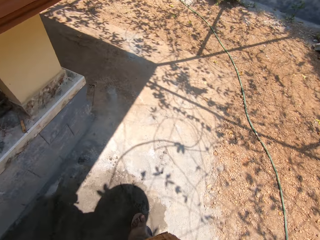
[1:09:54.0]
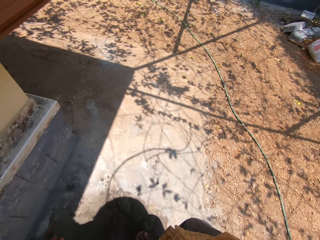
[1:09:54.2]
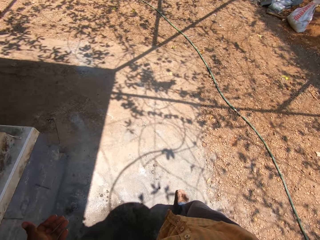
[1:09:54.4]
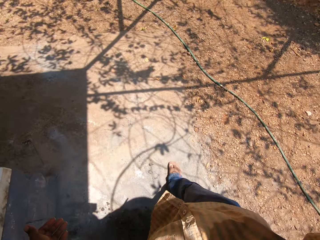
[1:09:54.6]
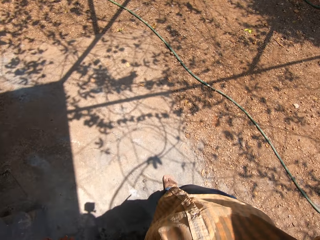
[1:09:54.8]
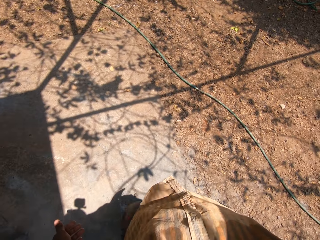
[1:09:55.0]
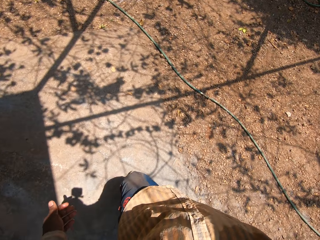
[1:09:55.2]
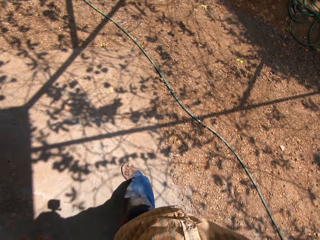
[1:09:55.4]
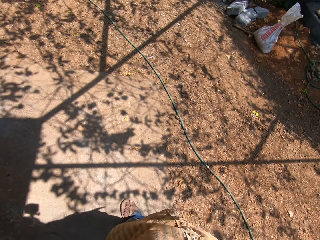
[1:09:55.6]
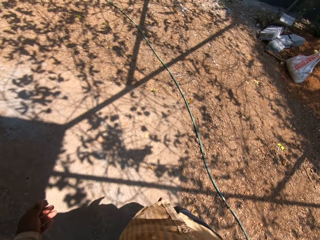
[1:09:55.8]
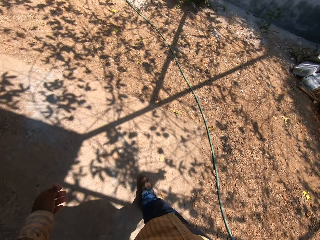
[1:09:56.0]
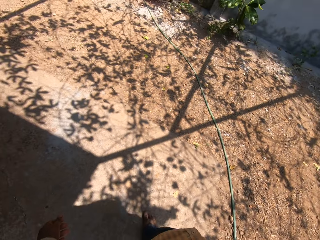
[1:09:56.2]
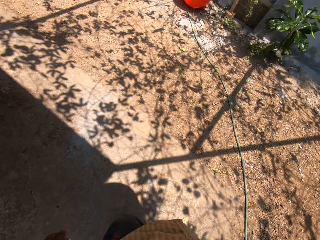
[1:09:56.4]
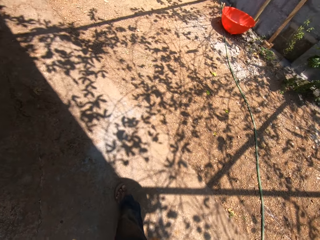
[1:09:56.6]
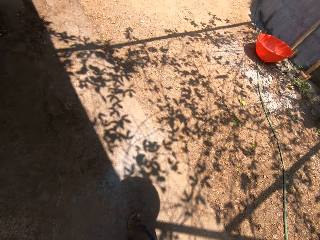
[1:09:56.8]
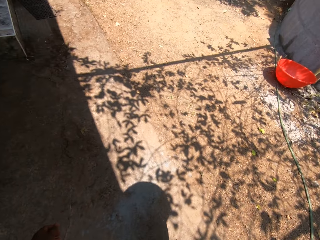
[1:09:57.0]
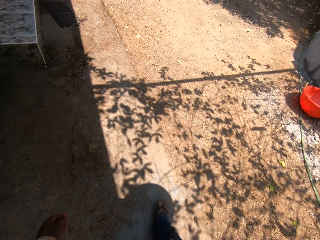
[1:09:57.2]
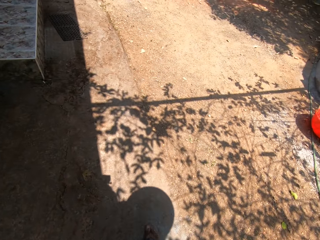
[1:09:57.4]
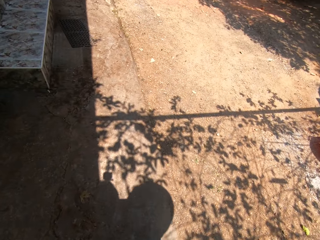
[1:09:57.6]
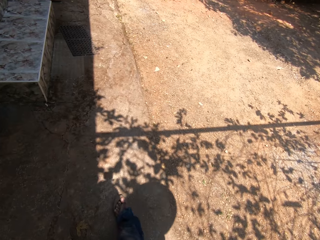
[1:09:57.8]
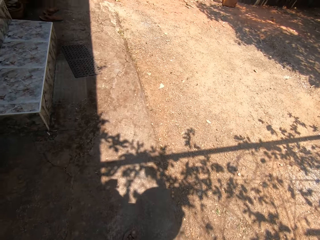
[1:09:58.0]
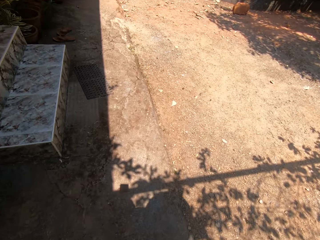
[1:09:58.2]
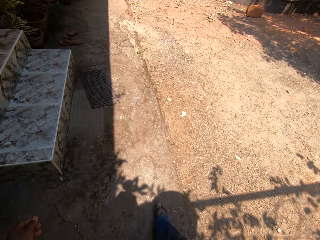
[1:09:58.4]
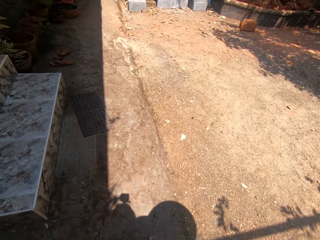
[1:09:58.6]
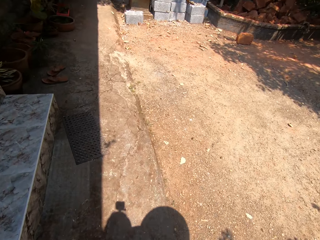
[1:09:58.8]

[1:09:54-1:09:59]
The camera wearer carries the head pan with his right hand.

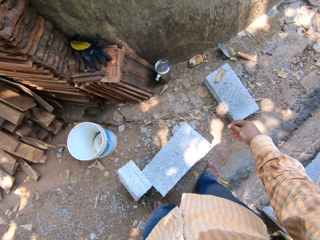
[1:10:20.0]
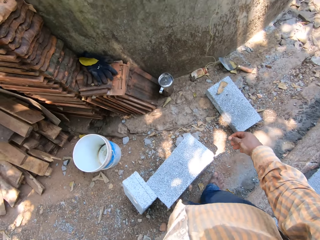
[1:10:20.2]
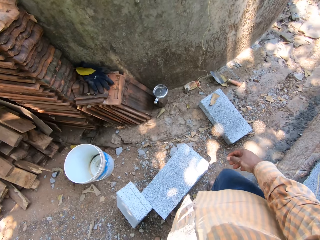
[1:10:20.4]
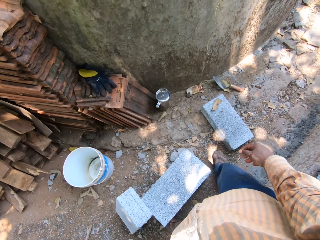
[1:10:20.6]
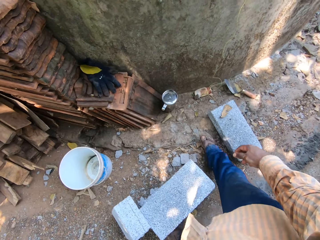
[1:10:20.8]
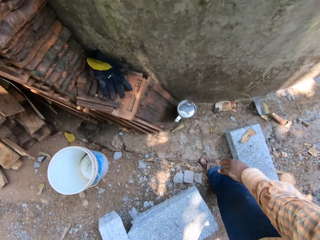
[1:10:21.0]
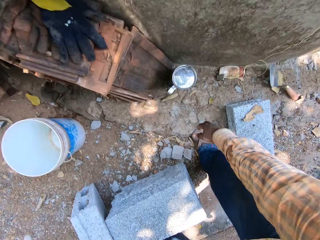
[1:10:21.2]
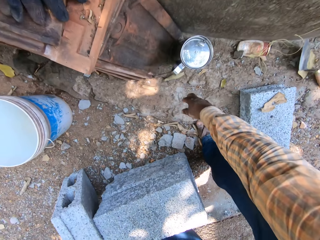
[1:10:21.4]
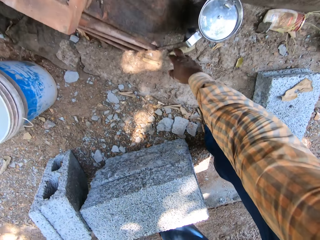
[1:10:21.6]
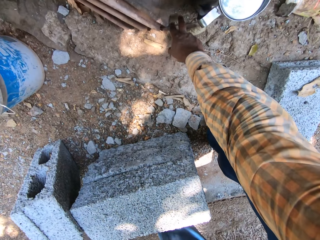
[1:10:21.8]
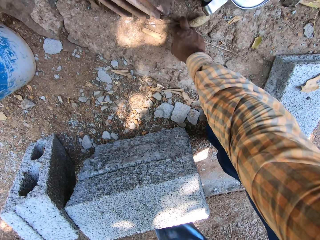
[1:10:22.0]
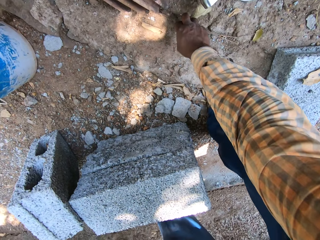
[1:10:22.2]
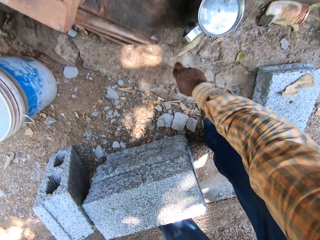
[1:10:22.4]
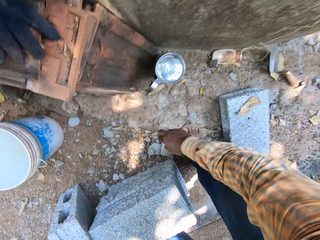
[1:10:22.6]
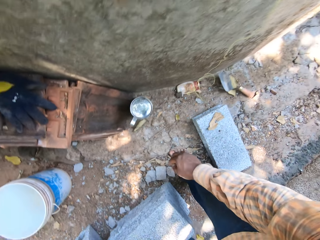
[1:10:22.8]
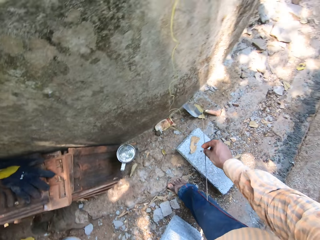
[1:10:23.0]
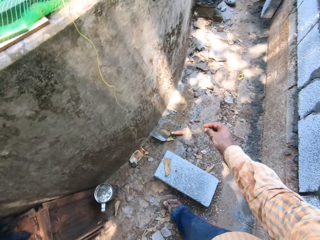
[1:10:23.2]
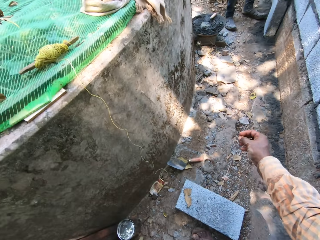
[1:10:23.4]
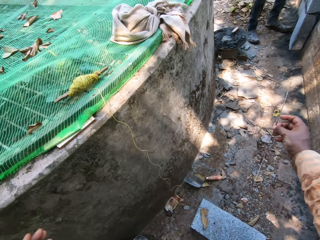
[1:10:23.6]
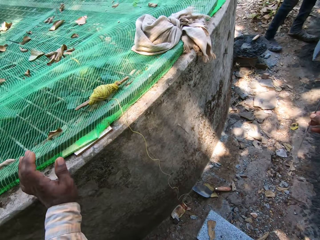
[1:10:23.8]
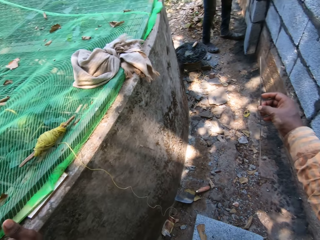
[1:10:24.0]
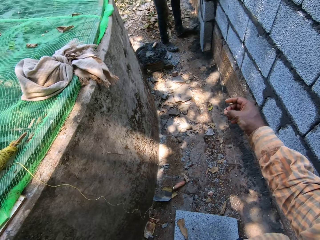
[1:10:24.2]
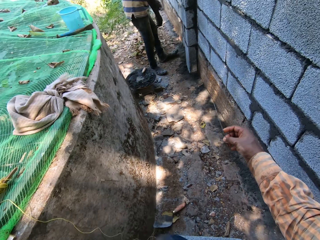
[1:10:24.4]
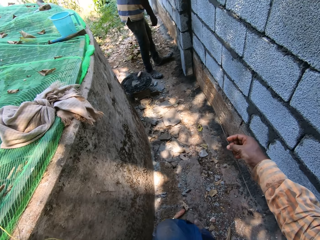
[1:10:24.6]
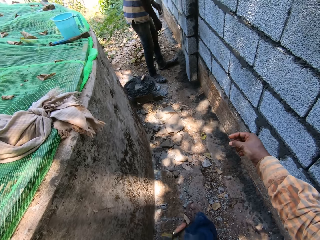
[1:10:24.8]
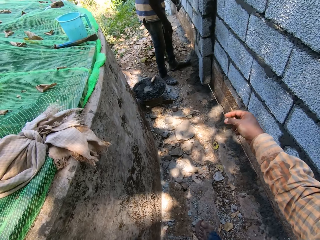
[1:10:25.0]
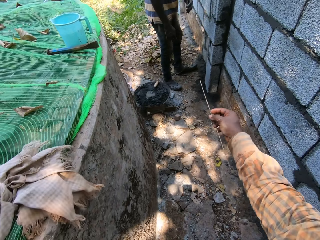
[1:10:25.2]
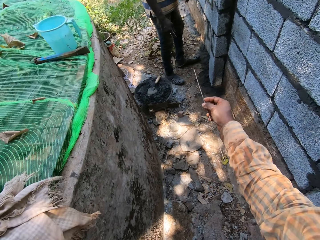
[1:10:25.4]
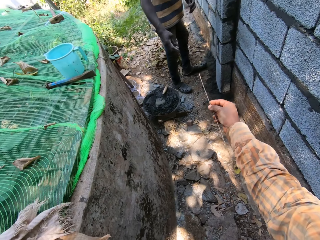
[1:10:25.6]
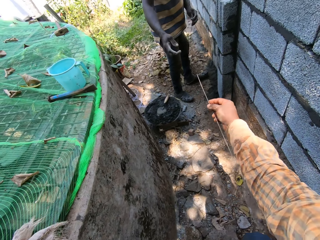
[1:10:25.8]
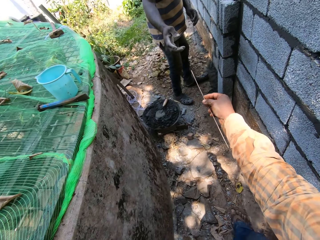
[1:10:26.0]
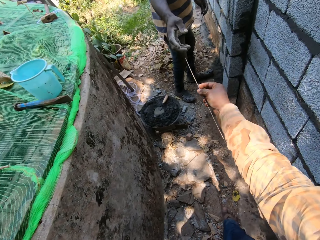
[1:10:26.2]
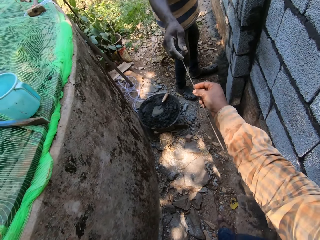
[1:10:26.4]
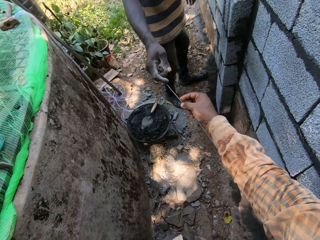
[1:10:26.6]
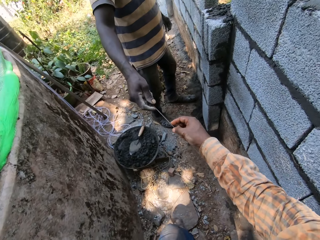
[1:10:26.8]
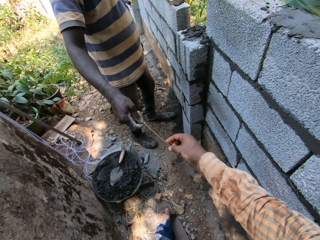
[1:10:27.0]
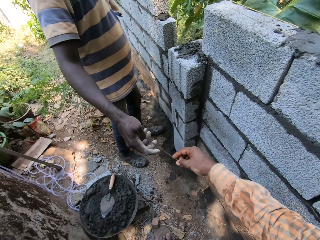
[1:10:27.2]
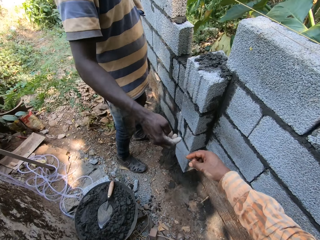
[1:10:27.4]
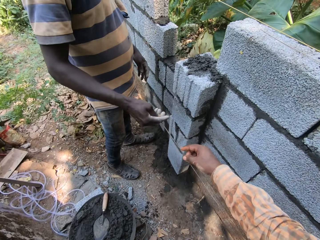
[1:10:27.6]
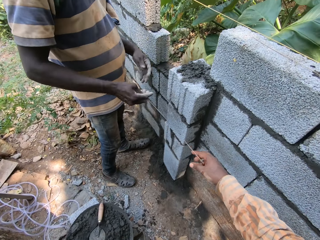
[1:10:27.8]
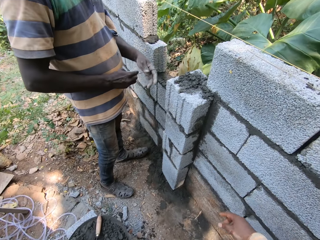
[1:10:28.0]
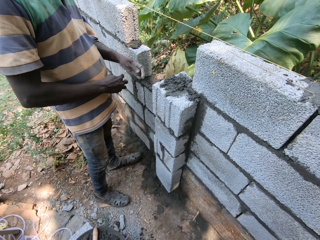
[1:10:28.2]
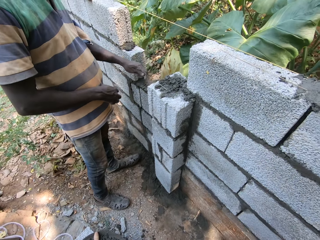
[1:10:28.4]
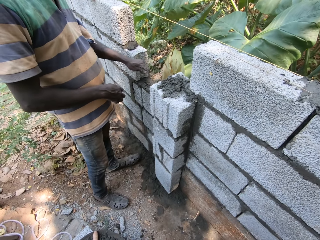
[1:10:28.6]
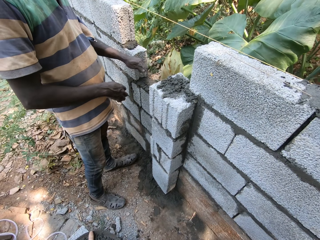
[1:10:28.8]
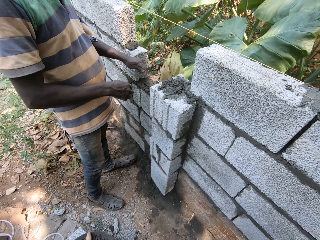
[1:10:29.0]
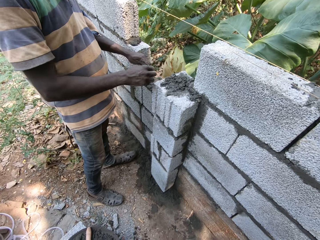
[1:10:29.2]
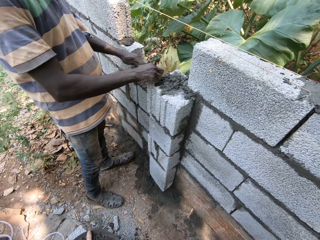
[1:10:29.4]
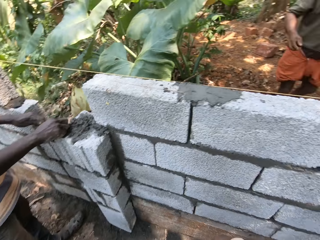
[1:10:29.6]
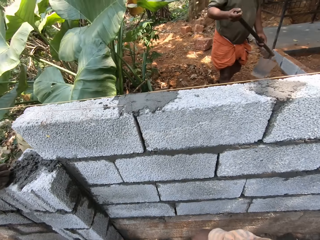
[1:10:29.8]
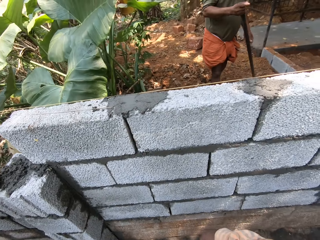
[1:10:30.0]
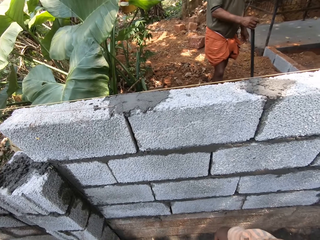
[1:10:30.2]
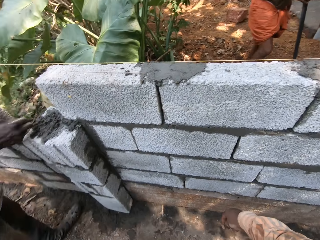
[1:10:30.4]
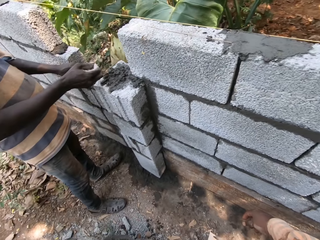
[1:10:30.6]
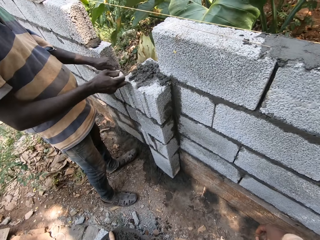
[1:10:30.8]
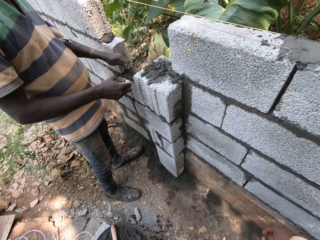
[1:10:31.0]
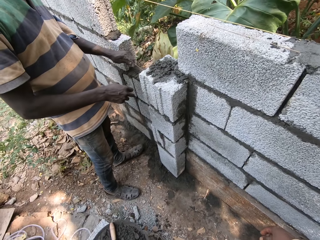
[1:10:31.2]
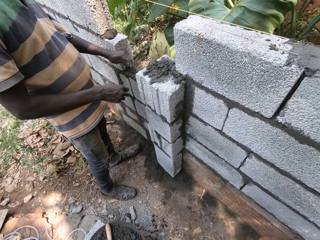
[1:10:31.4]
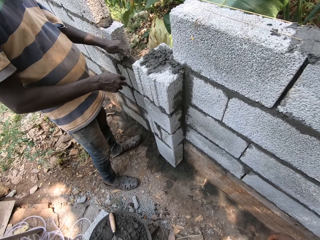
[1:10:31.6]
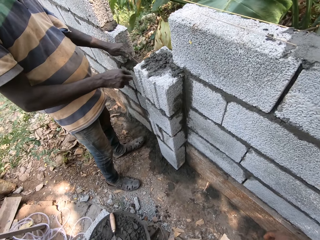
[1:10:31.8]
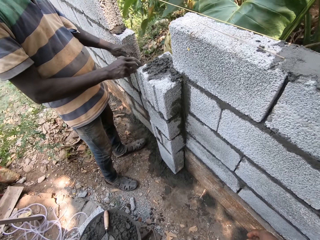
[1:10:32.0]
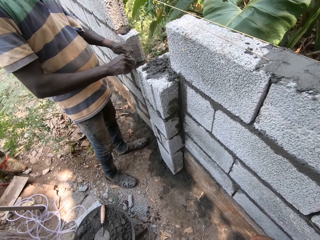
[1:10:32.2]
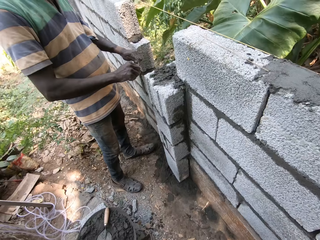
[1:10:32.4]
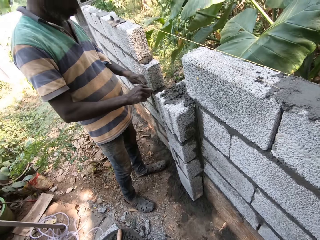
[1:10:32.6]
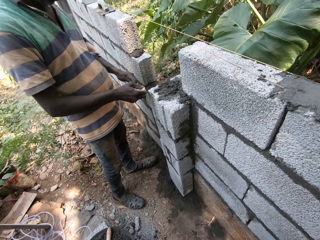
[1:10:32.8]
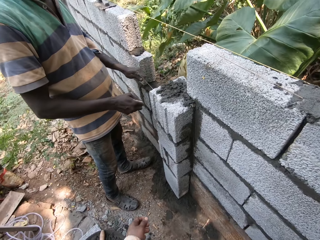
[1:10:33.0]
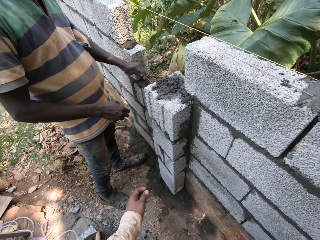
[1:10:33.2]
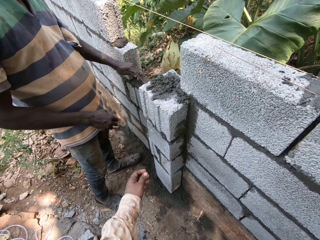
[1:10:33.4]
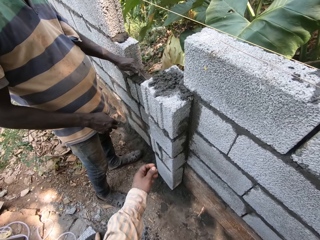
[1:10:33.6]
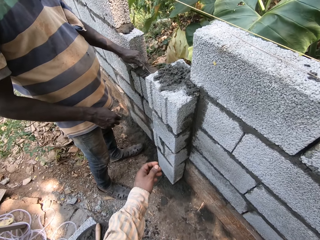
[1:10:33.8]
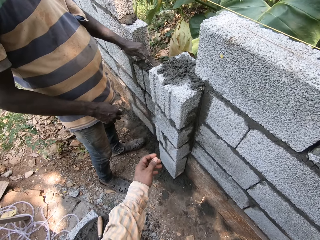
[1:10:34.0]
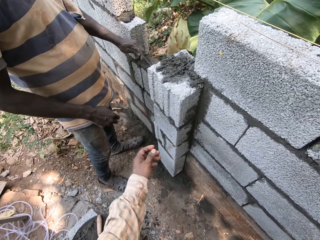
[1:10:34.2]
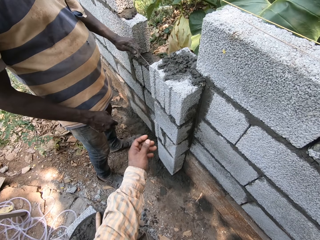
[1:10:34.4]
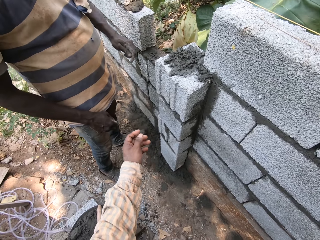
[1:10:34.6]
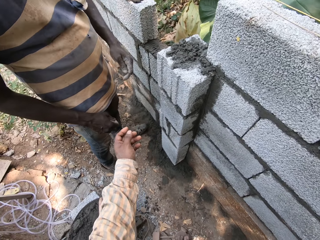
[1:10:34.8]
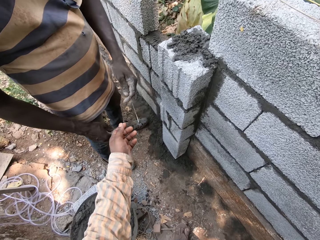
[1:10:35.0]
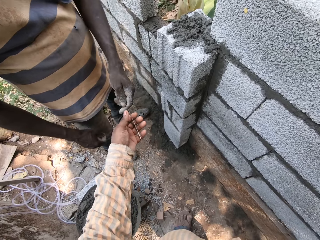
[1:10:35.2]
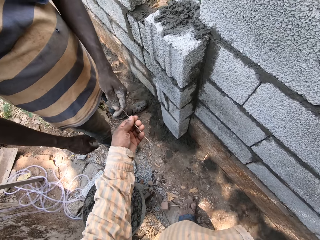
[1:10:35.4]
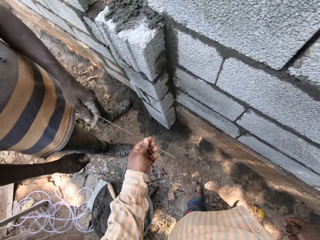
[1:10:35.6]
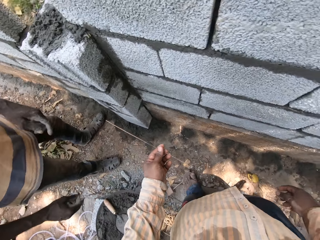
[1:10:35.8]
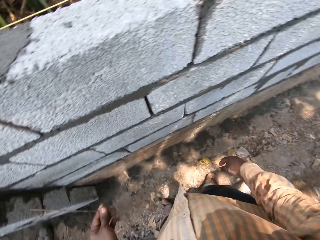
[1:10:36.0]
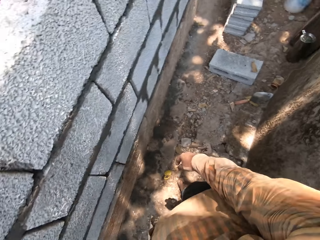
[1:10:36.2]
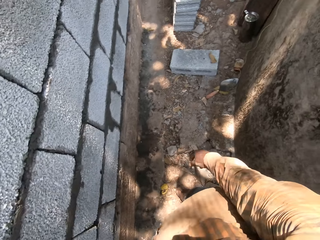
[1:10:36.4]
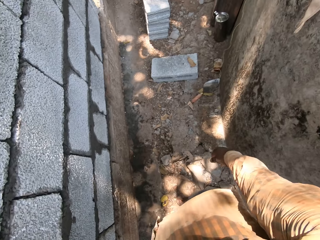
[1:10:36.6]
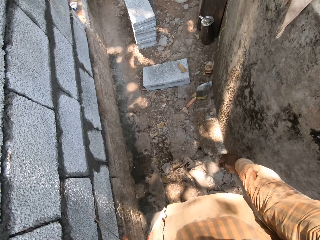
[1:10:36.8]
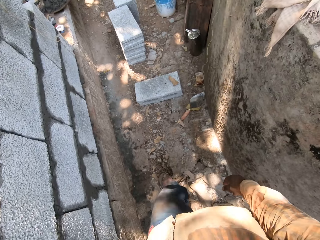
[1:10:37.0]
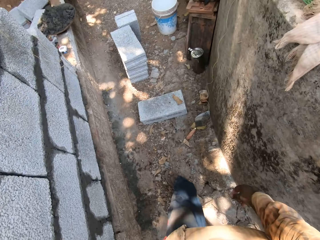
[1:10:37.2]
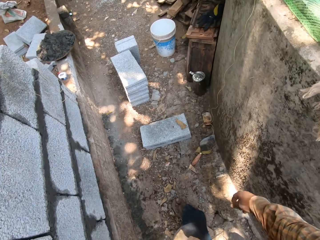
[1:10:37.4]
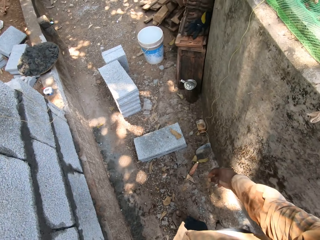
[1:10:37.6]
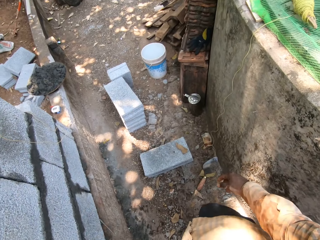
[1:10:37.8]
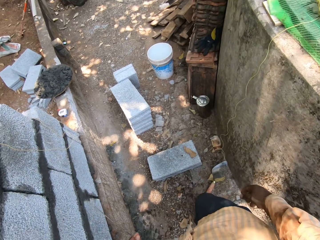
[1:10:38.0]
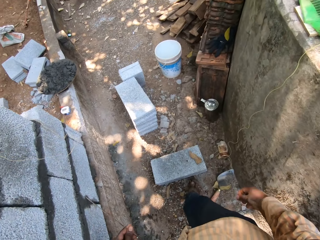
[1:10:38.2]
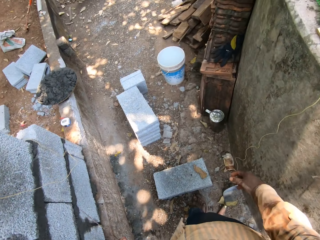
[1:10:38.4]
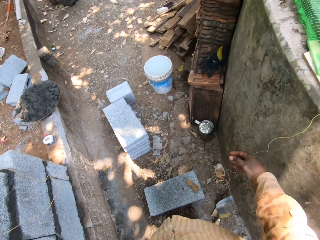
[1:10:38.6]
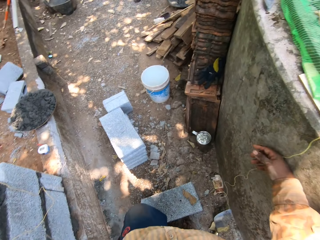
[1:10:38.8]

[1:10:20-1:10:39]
The camera wearer picks up a metal rod on the ground with his right hand. He walks. He passes the rod to a man with his right hand. The man collects the rod from the camera wearer with his right hand. The man holds the rod with his left hand. The man measures a space with the rod. The man holds the rod on the block with his left hand. The man holds the rod on the block with both hands. Another man holds a shovel with both hands. The other man holds the shovel on the ground with his right hand. The first man holds the rod with his left hand. The first man holds the rod with both hands. The camera wearer talks. The first man holds the rod on the block with his left hand. The camera wearer collects the rod from the first man with his left hand. He walks.
